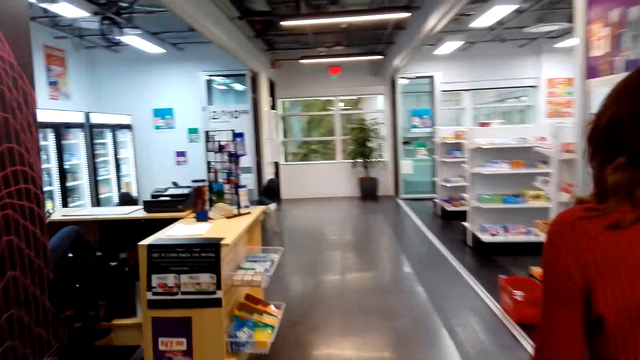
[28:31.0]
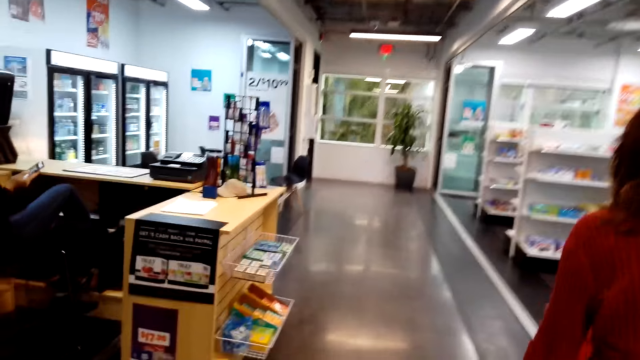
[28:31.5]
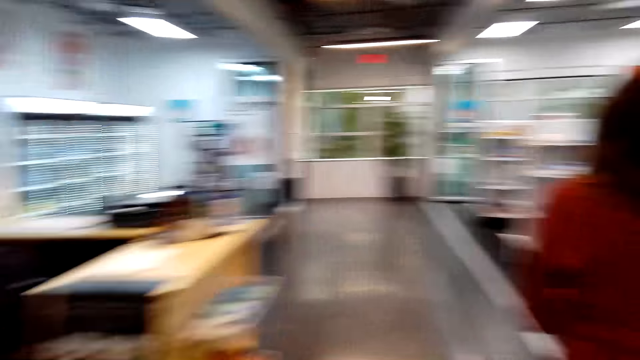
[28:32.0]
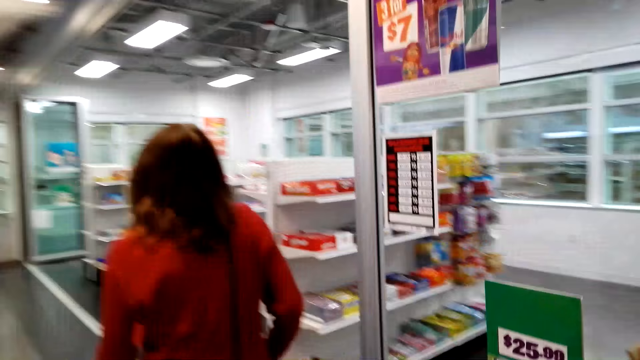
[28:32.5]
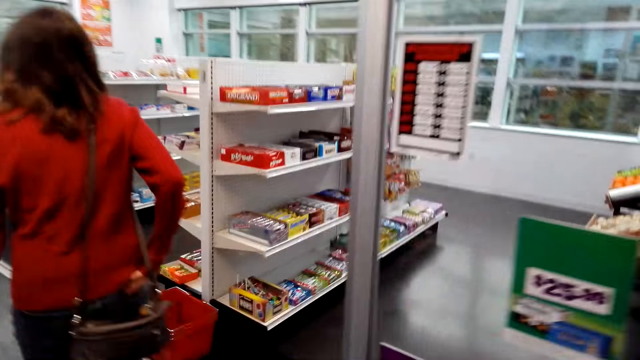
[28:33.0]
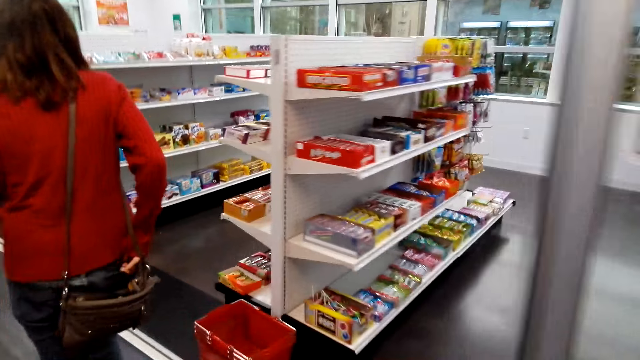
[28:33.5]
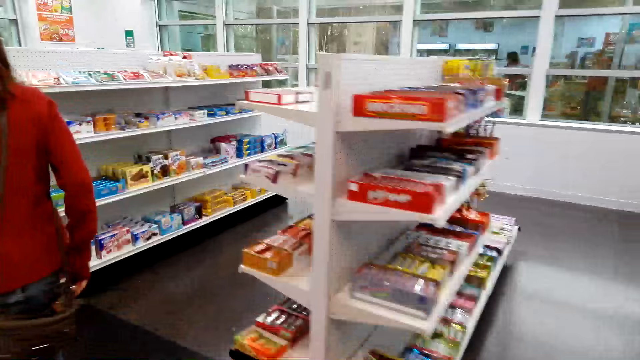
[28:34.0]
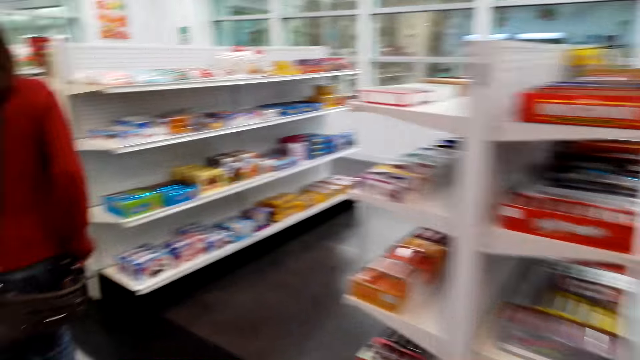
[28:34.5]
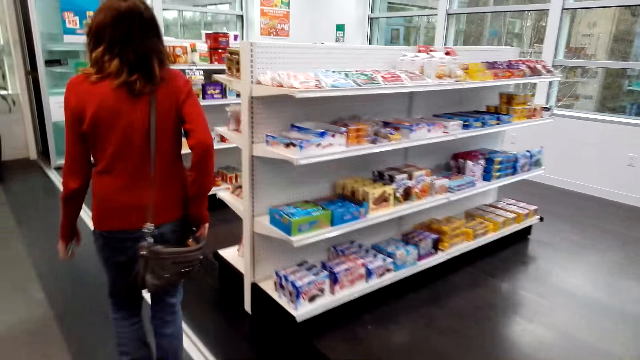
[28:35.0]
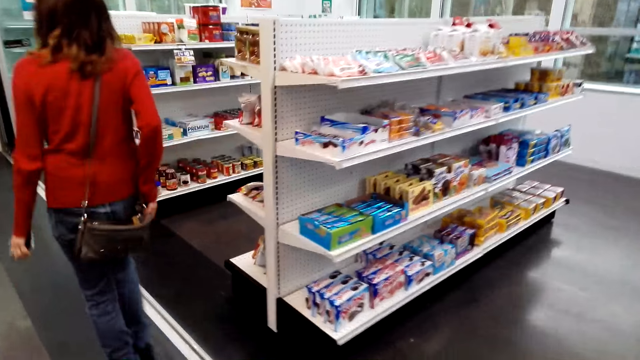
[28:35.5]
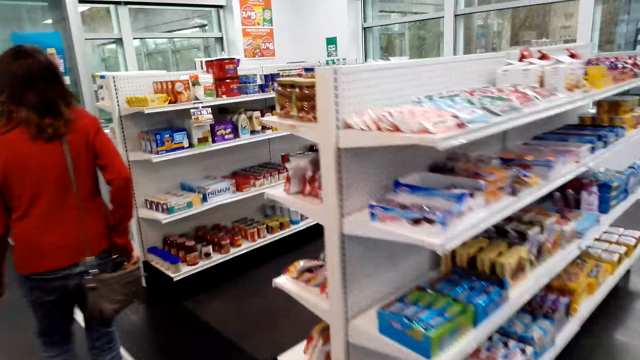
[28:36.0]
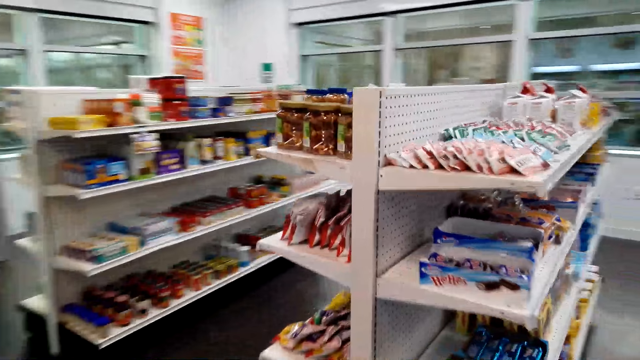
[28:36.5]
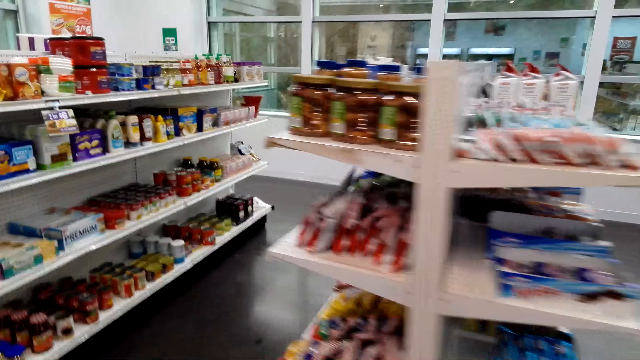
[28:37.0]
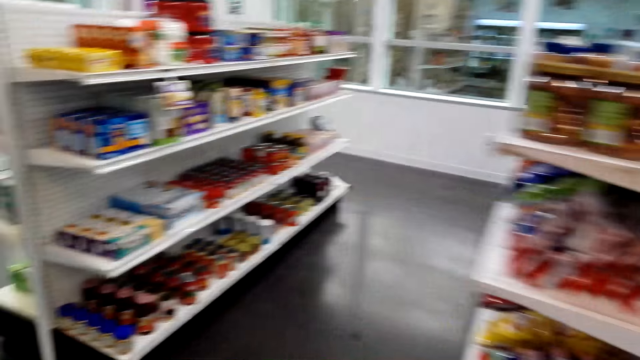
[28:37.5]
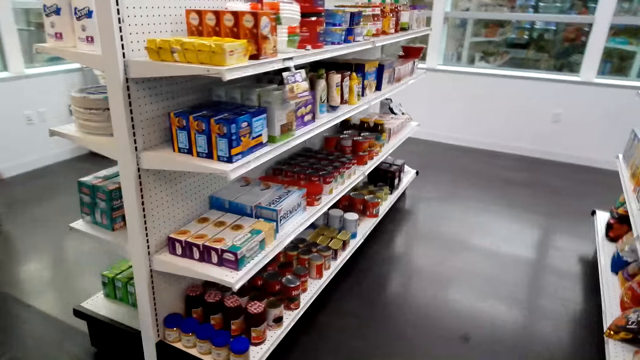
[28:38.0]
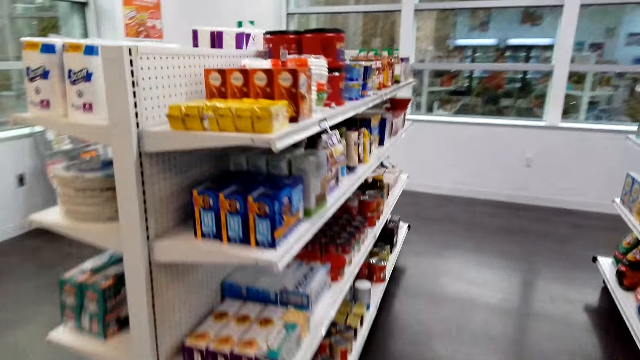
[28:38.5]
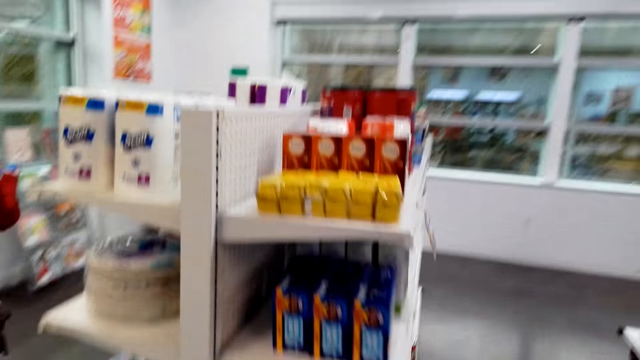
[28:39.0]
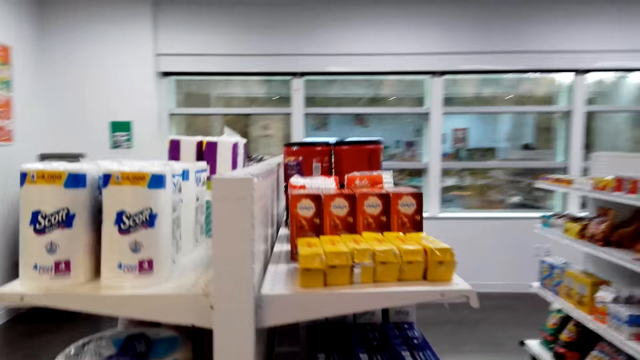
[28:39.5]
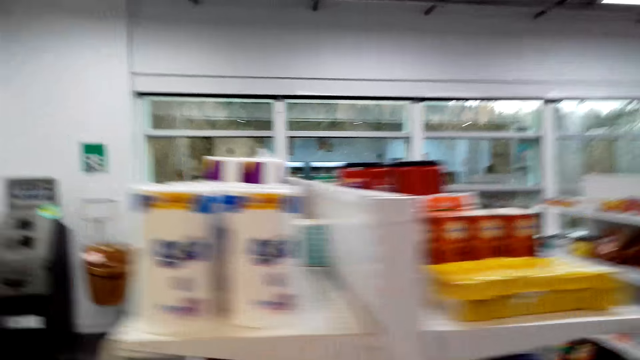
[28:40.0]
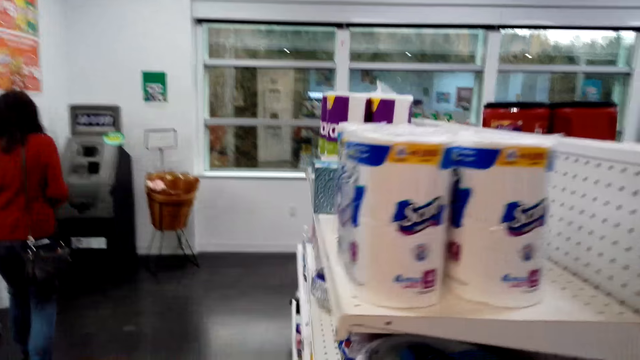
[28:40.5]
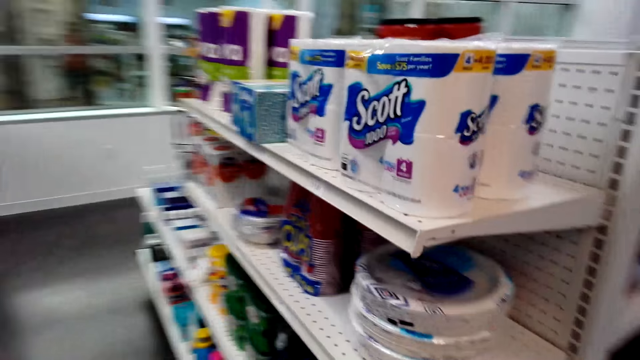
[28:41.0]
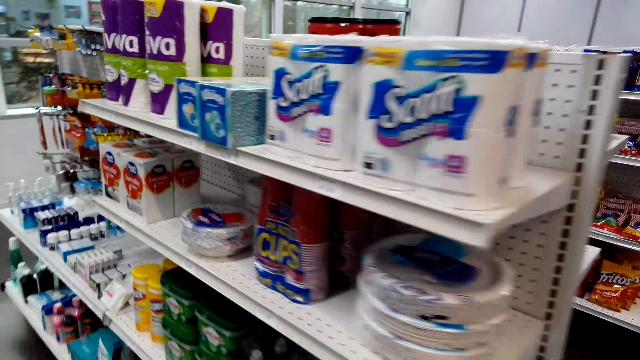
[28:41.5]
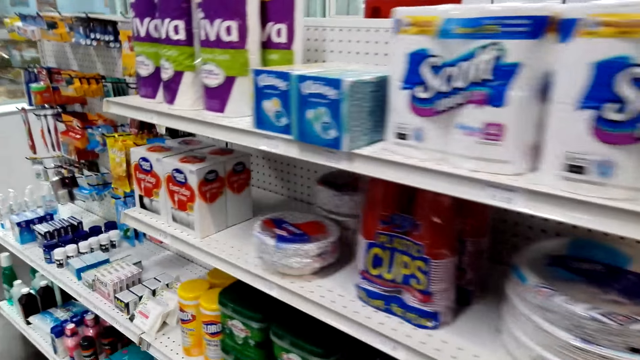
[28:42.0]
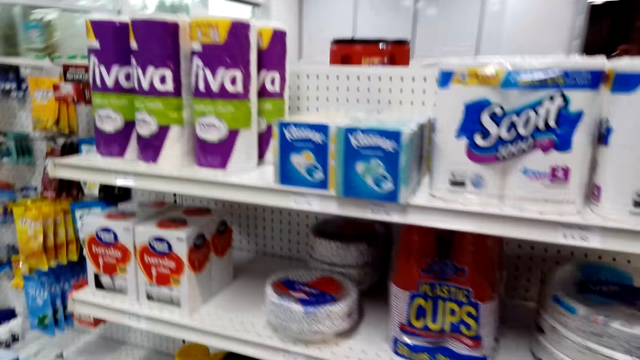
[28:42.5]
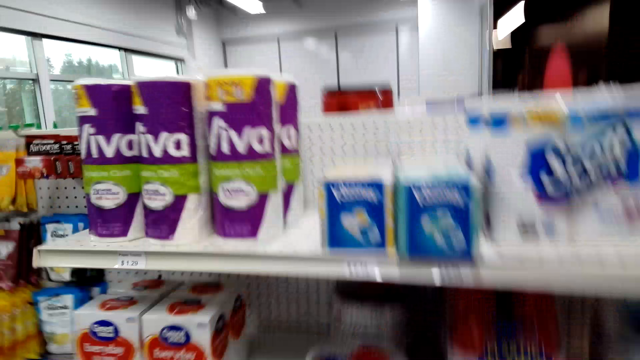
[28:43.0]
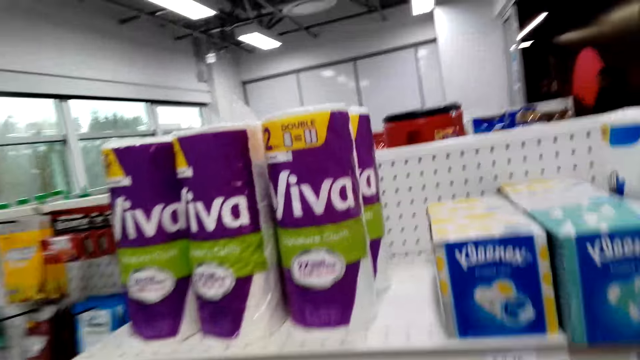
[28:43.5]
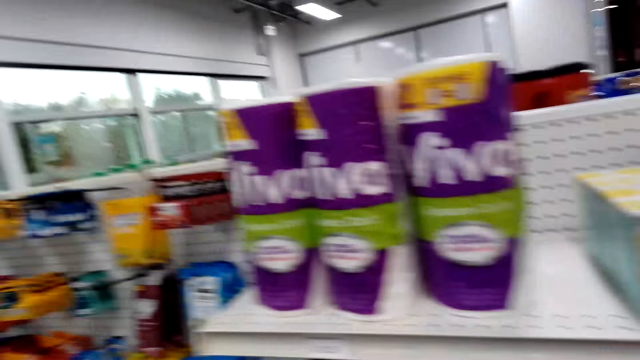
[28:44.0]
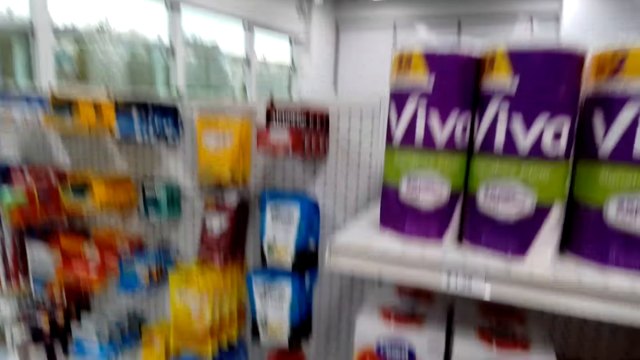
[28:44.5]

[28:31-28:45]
The lady places a hand on the back pocket. The lady walks around. The camera wearer looks around. The lady walks around the supermarket. The camera wearer looks around.

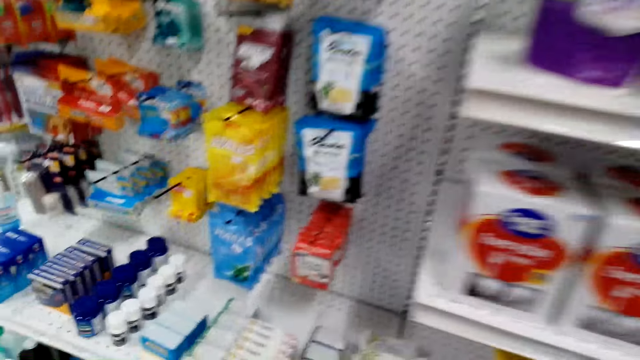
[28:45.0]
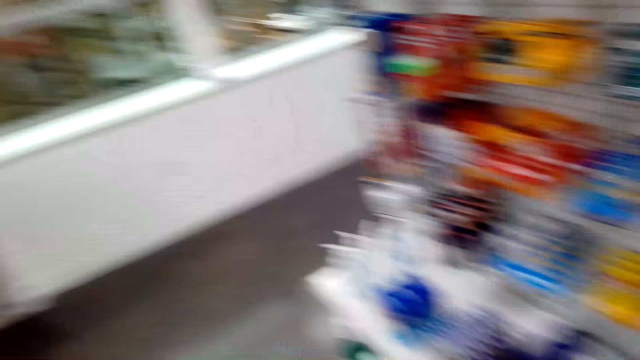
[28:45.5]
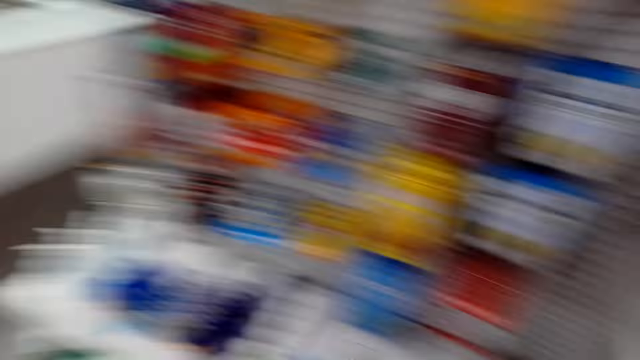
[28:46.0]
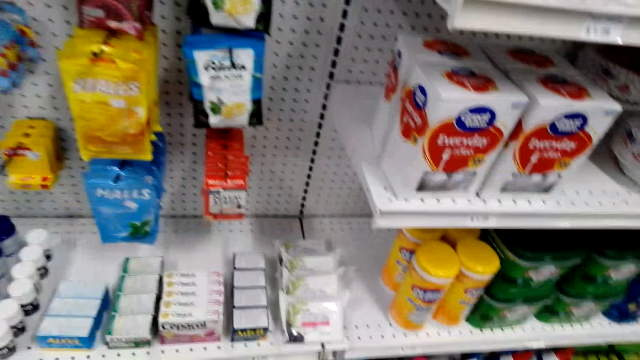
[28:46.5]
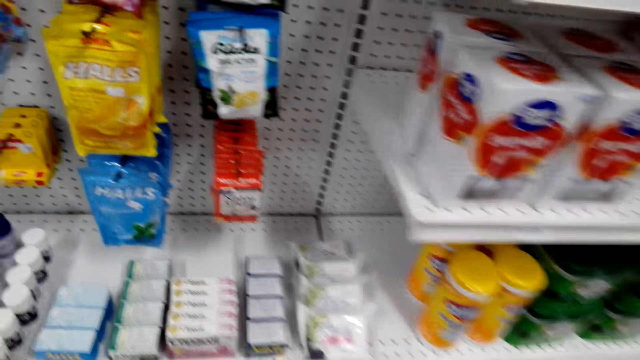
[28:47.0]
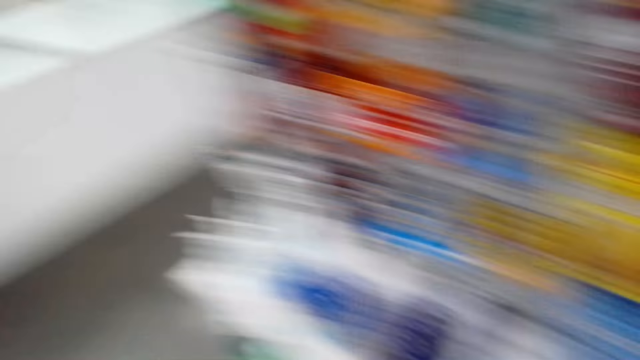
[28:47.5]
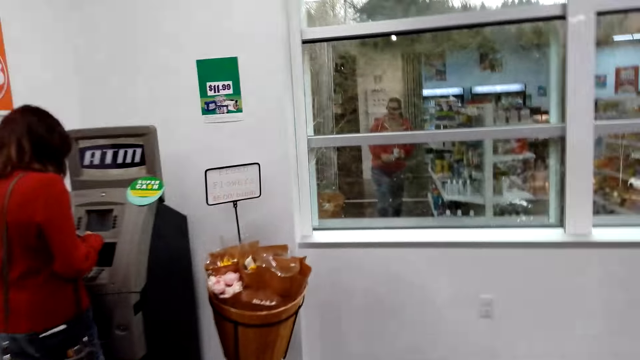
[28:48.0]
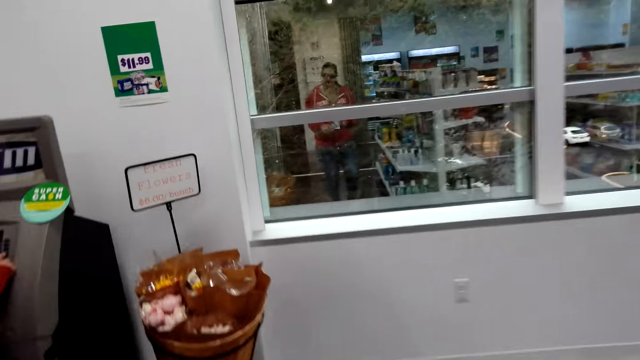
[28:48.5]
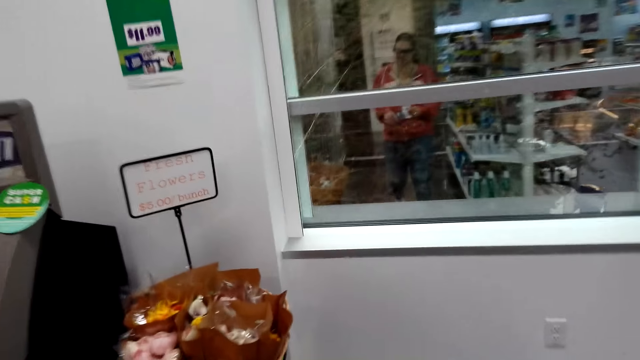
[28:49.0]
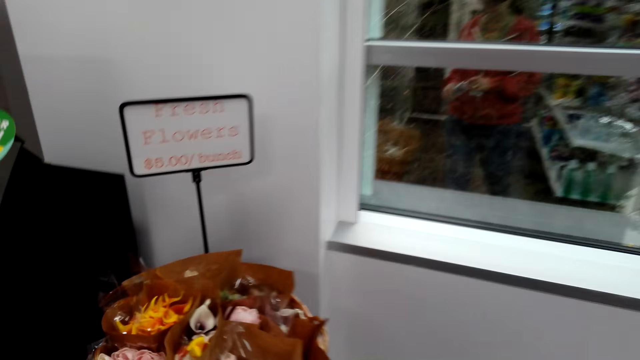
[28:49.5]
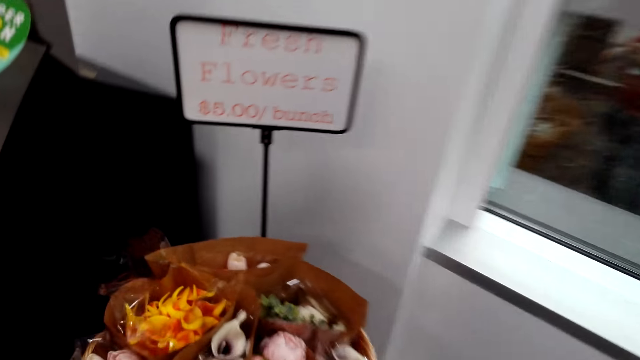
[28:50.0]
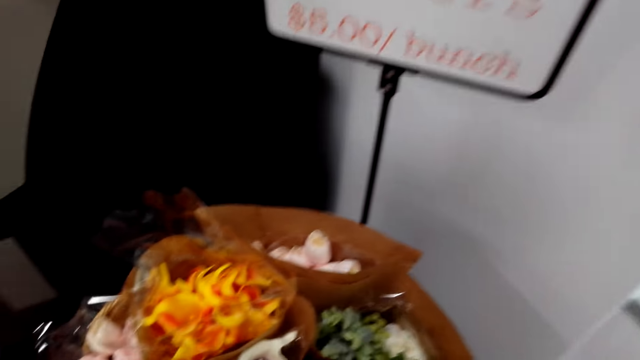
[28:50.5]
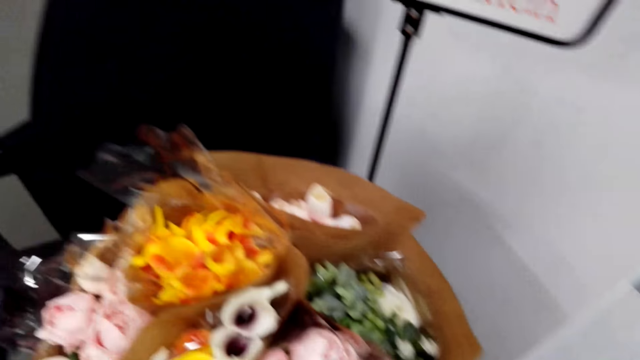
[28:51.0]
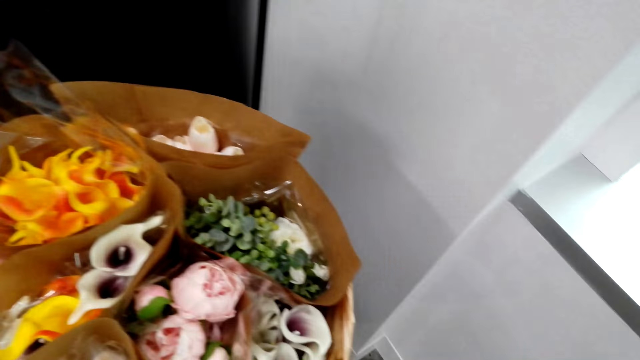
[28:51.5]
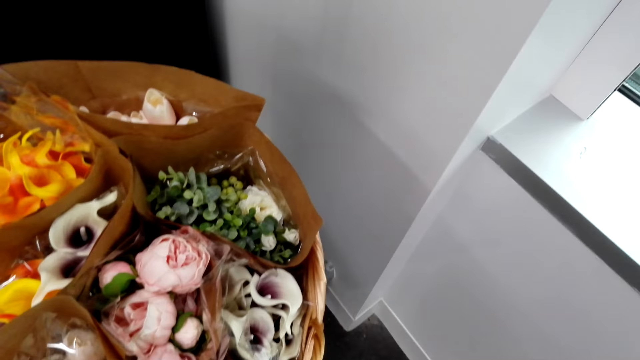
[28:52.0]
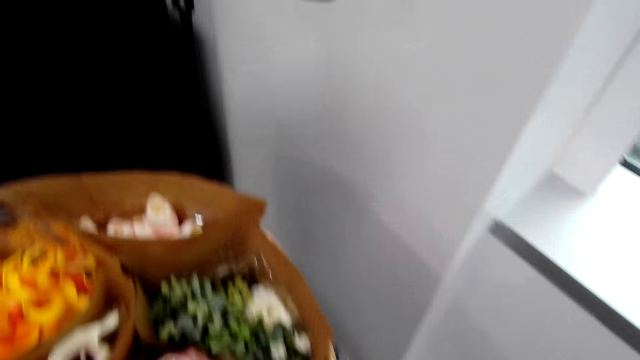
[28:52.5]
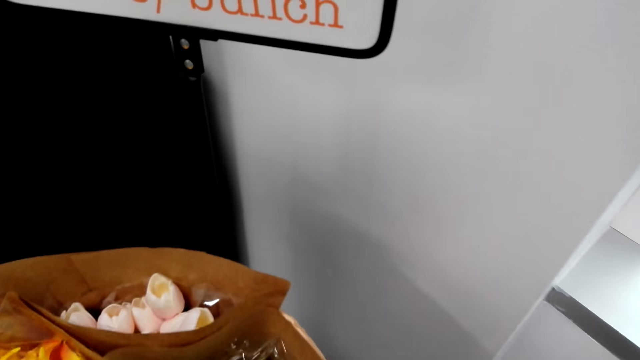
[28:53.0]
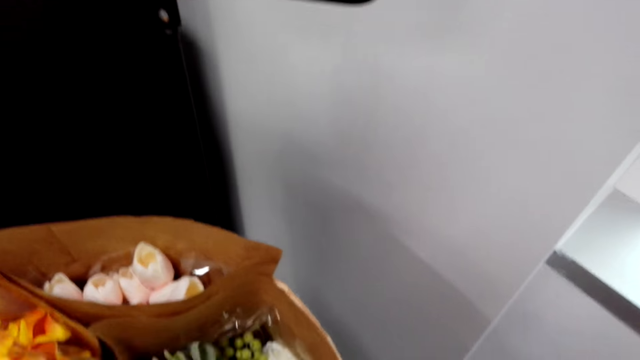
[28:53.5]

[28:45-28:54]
A lady stands at the ATM. The camera wearer looks around.
